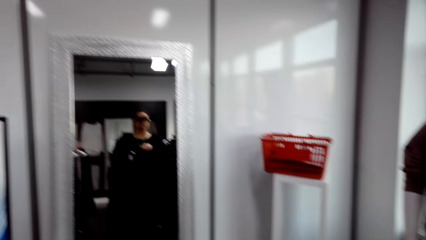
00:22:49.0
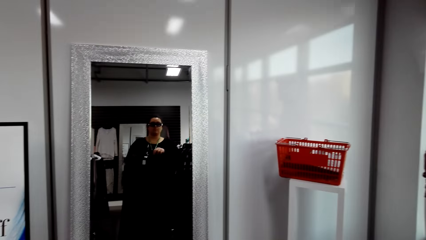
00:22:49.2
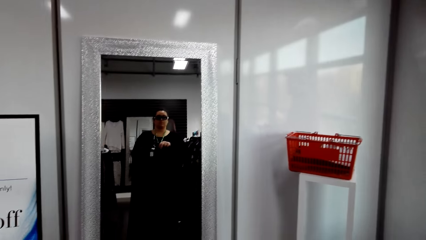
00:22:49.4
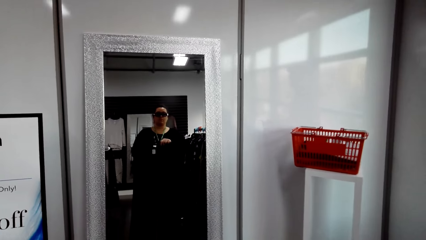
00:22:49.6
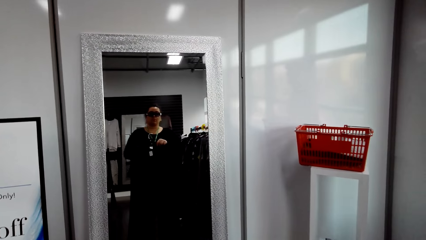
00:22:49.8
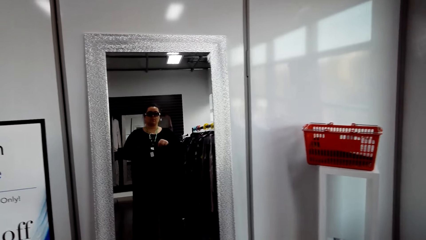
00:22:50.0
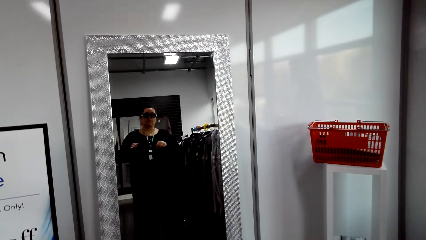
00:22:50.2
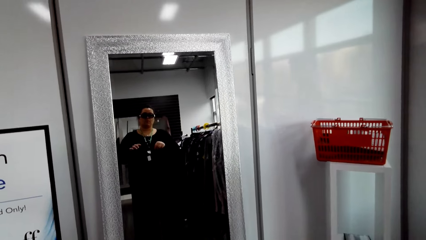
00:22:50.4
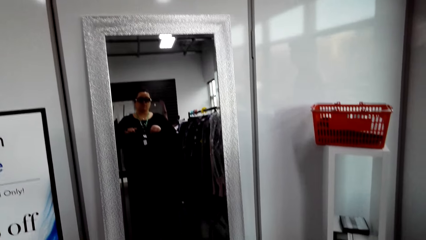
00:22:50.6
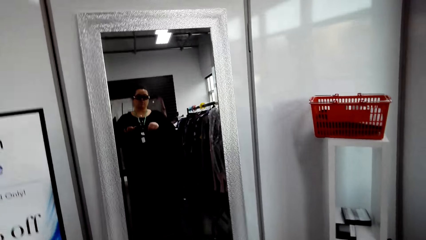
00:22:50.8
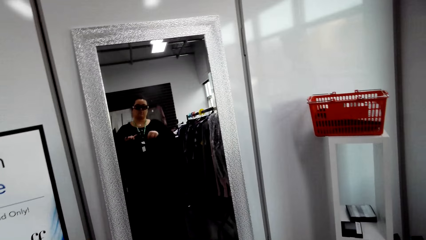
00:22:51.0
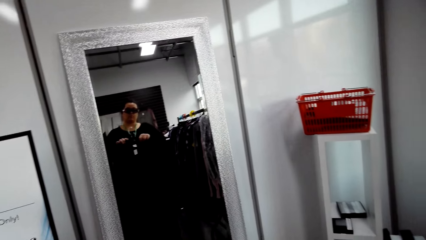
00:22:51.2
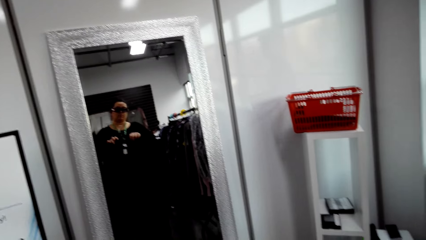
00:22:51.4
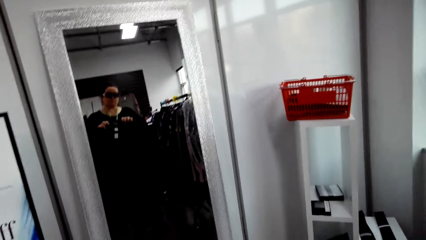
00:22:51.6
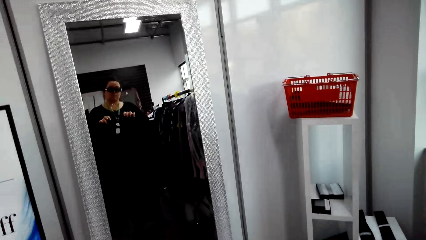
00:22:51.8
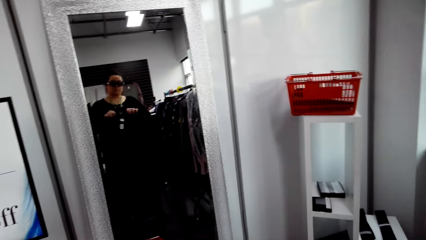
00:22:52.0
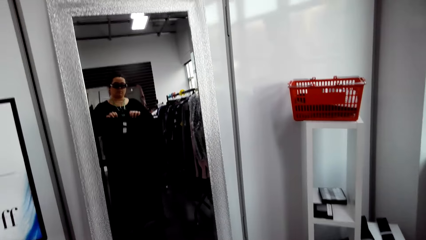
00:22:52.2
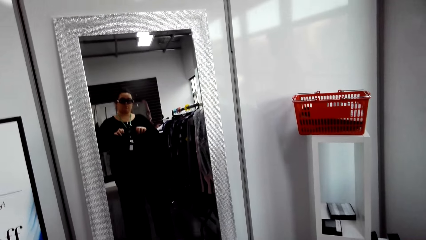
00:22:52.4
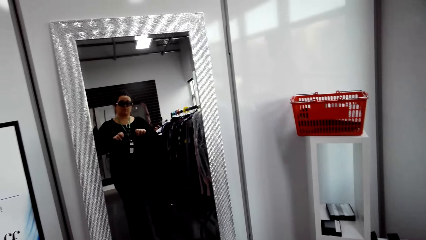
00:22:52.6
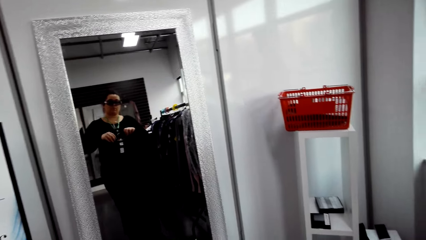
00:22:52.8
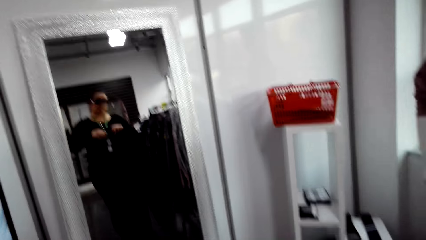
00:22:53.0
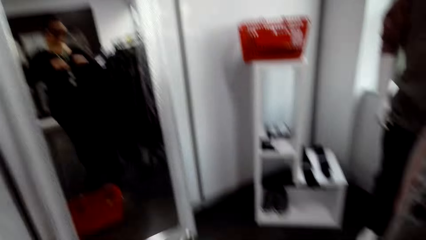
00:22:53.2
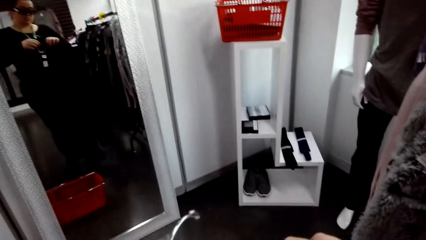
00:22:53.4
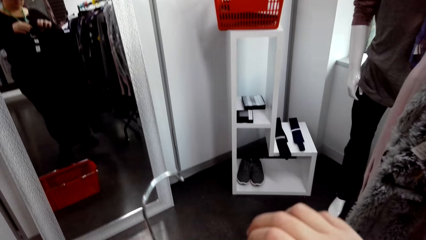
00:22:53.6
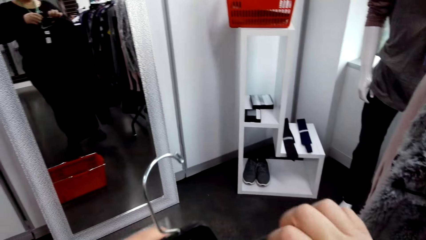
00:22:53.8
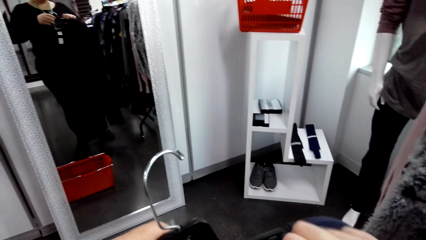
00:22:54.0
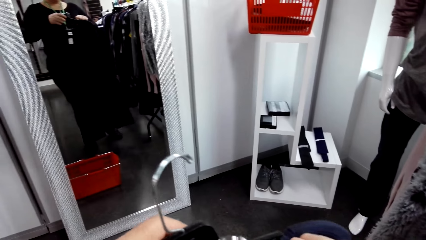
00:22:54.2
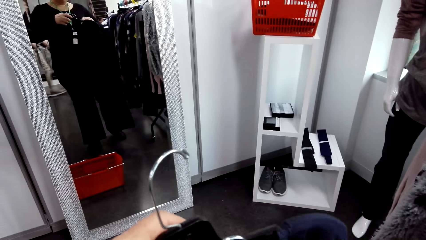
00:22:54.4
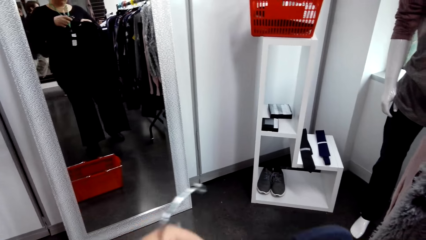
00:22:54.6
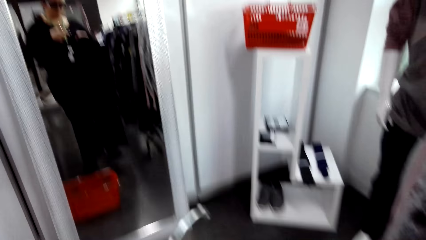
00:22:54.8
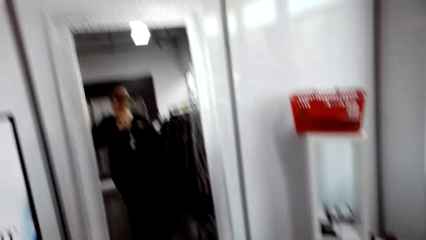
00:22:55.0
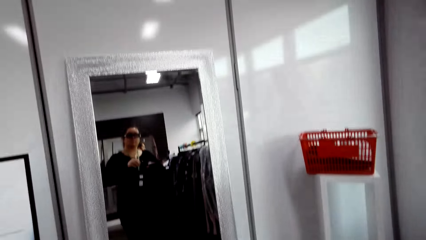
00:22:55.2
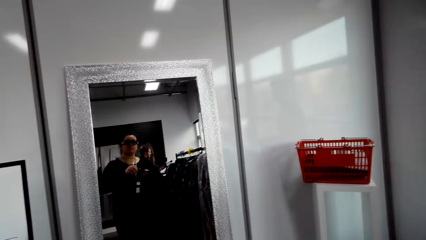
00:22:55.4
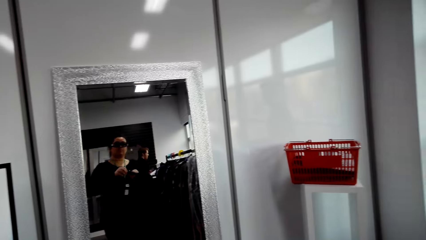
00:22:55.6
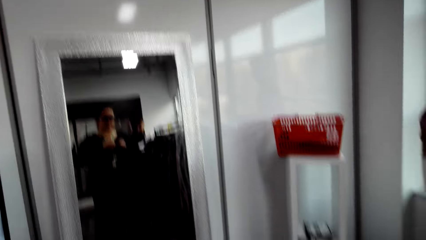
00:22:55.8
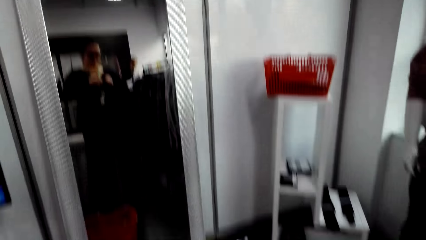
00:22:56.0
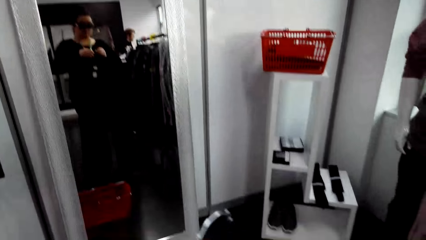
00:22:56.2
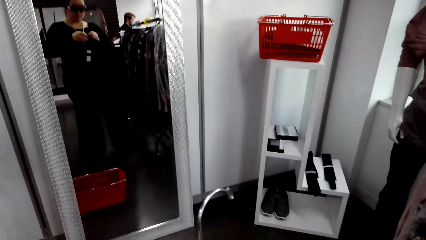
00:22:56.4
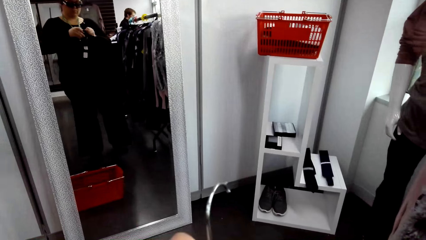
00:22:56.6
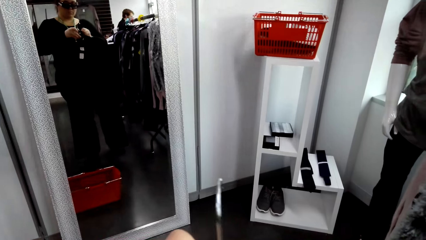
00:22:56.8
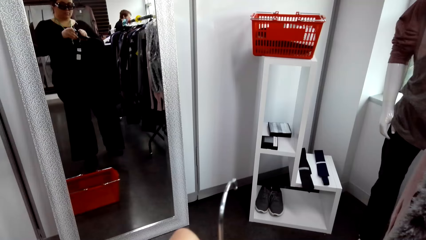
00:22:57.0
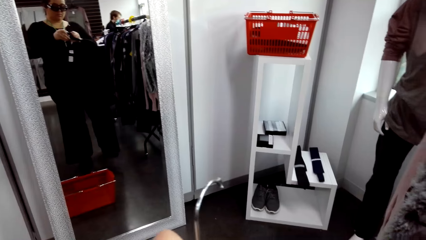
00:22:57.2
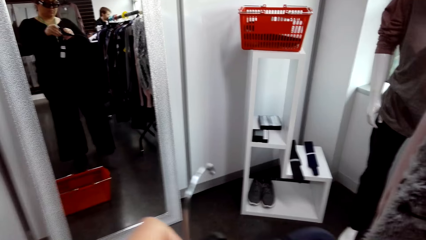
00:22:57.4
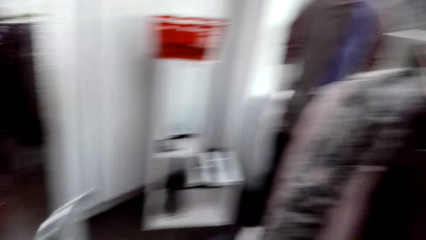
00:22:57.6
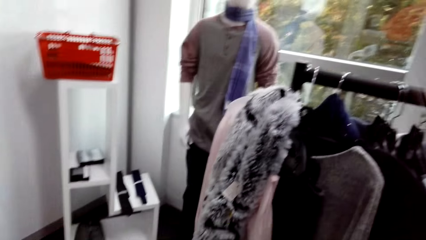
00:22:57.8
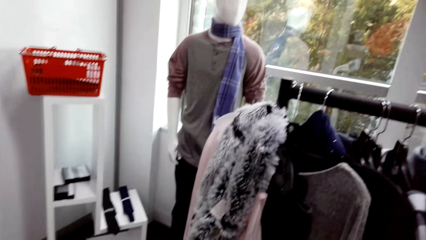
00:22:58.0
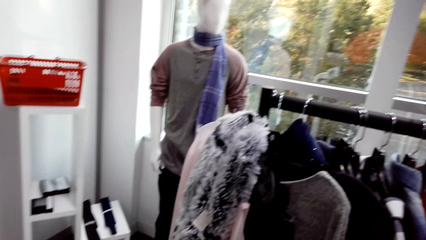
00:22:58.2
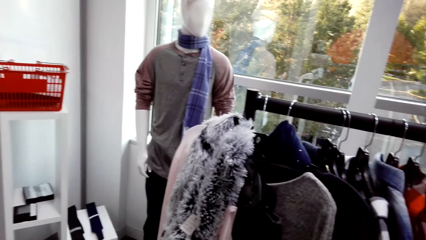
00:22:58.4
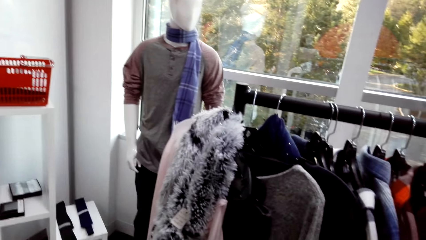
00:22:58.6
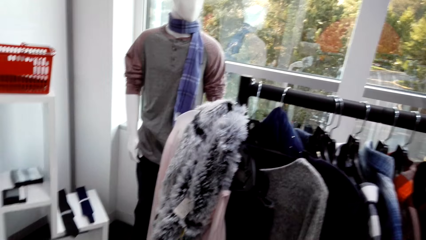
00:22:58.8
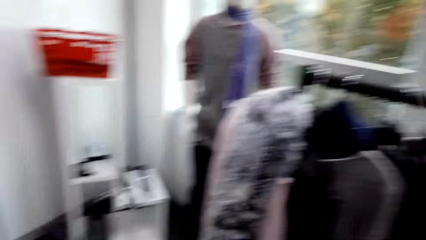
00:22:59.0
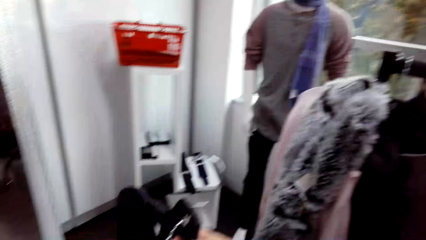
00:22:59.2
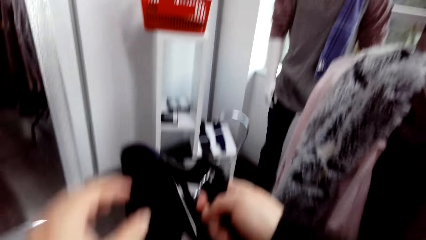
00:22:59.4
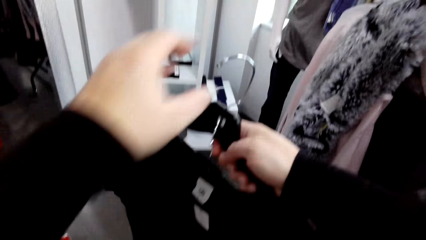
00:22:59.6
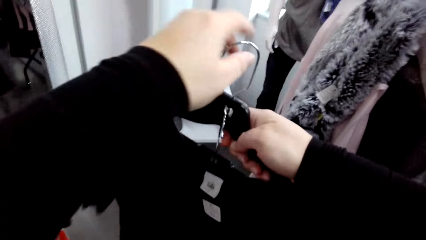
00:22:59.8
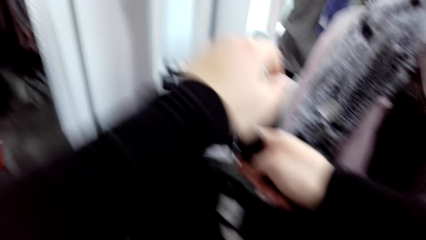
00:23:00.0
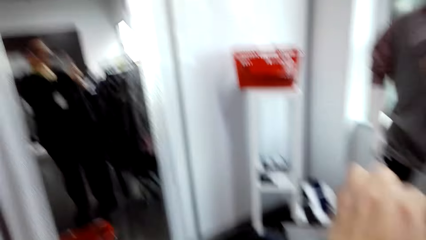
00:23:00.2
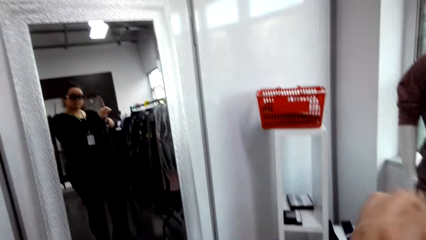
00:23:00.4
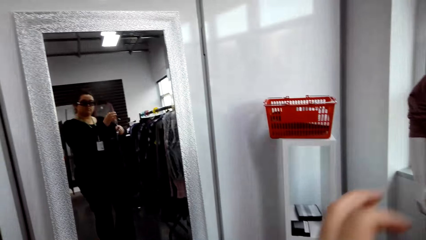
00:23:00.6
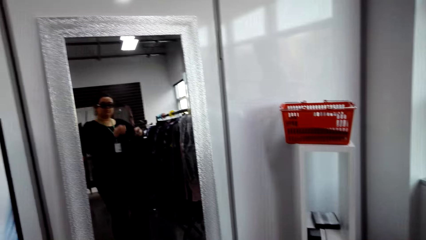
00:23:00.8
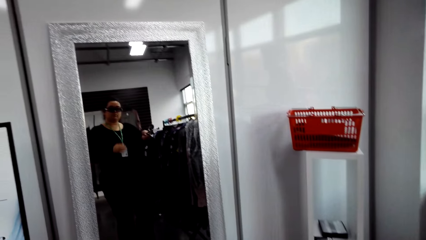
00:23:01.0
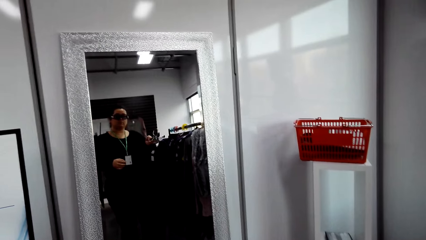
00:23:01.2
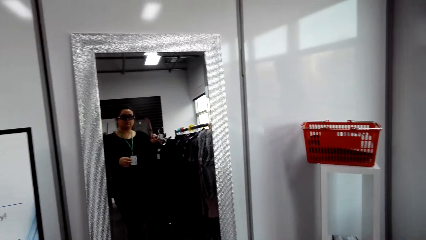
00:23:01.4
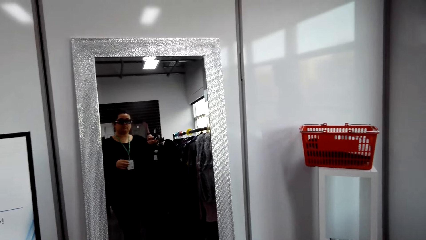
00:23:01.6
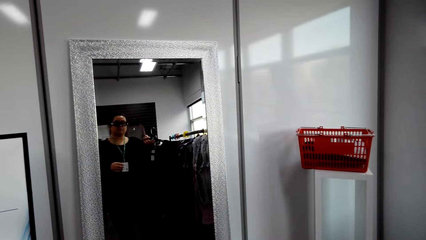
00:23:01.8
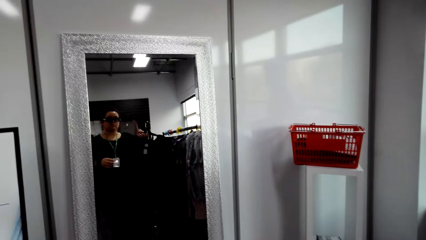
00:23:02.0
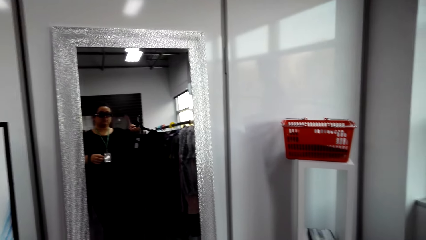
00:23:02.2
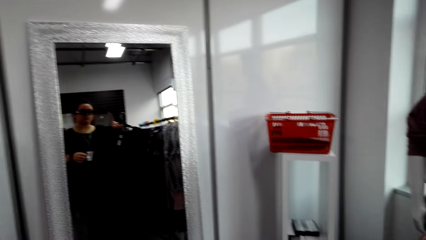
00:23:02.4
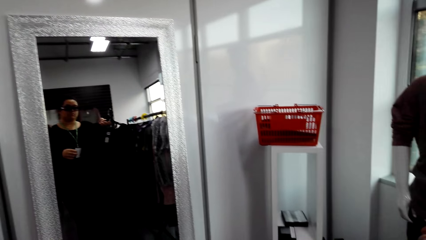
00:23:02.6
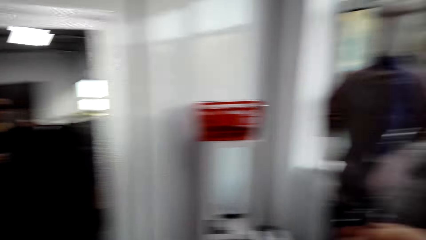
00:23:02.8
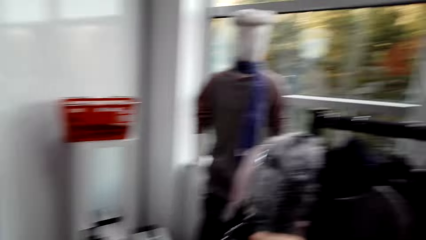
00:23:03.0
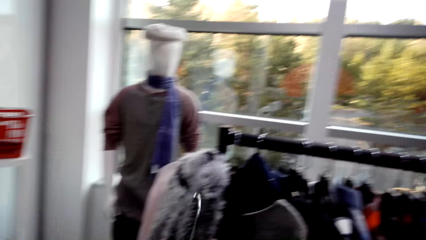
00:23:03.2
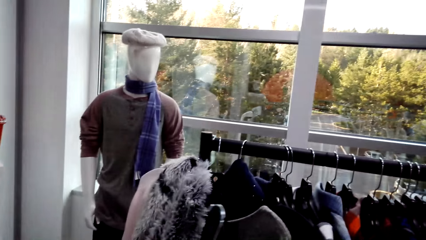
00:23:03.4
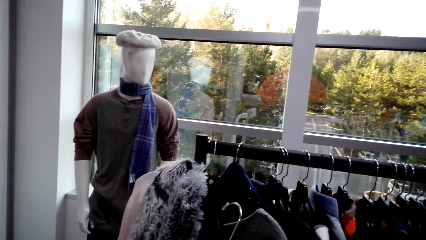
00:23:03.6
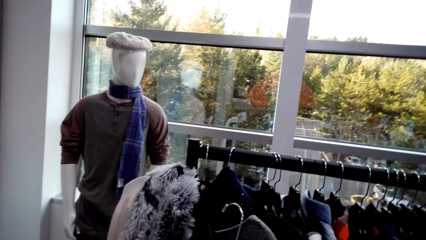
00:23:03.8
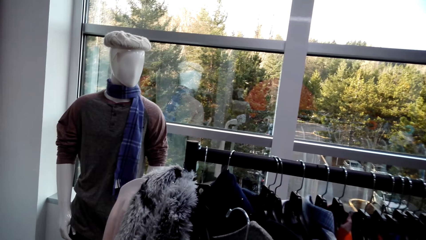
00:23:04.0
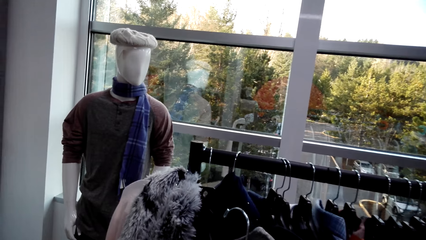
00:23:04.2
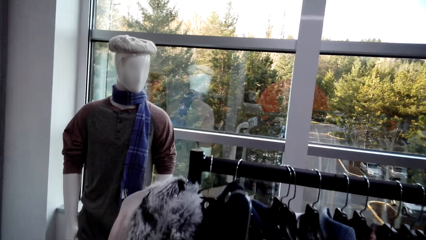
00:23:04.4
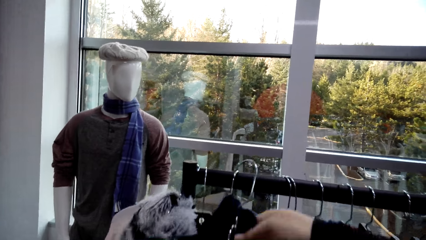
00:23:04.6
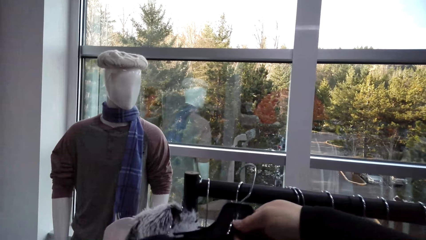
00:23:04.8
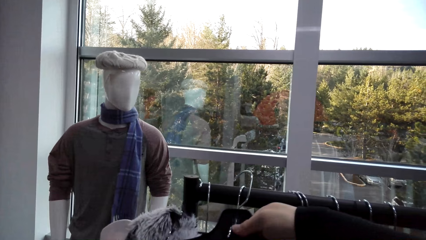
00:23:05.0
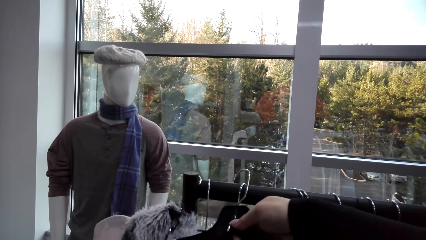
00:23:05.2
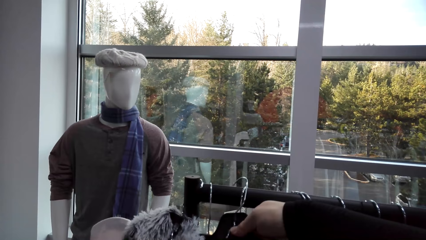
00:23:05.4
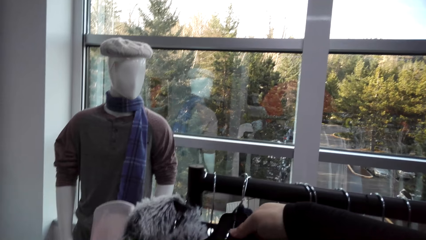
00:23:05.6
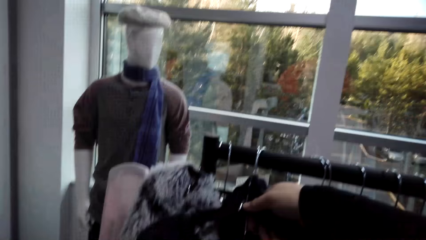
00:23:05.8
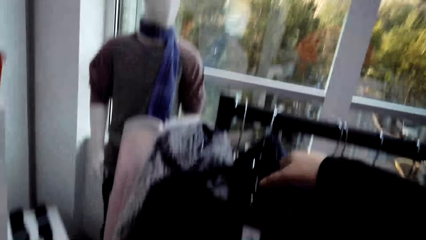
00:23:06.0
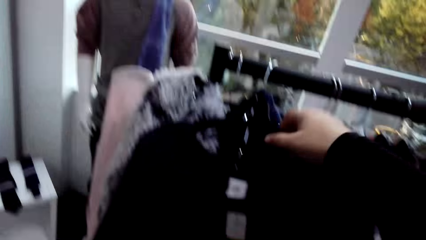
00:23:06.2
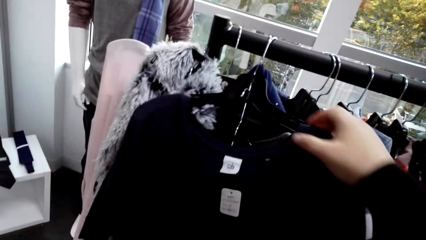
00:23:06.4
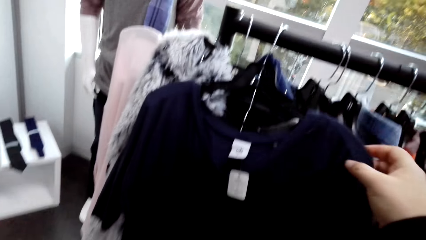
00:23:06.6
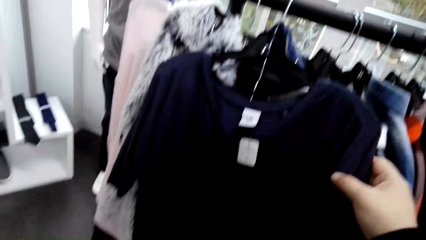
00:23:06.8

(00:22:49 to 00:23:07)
The camera wearer looks around the clothes store. They put clothes on the clothes hanging rod.
